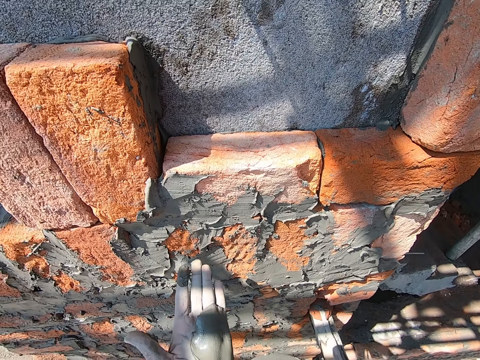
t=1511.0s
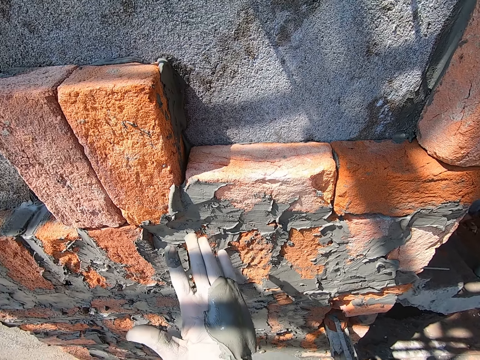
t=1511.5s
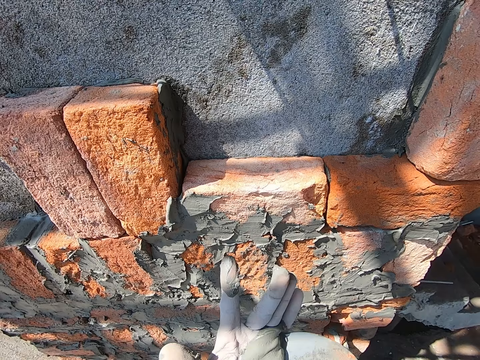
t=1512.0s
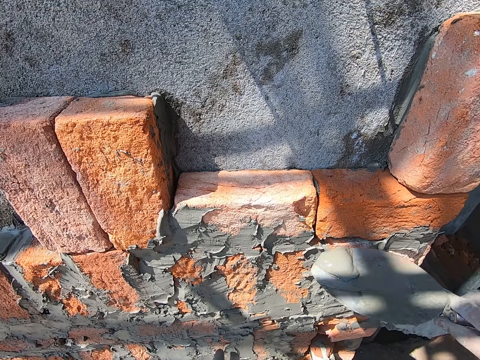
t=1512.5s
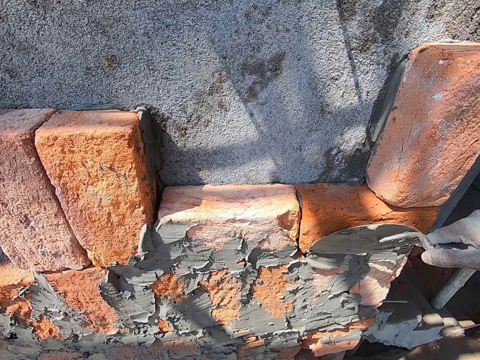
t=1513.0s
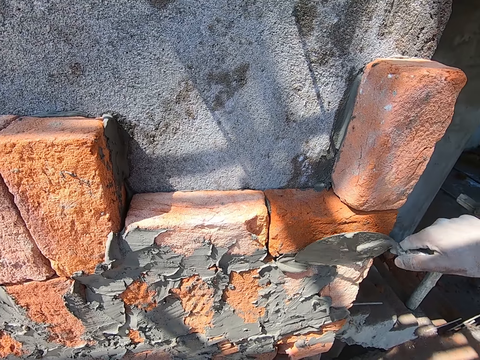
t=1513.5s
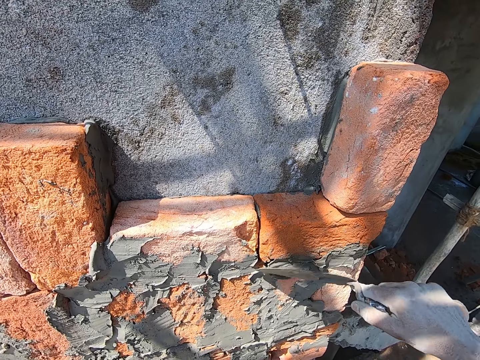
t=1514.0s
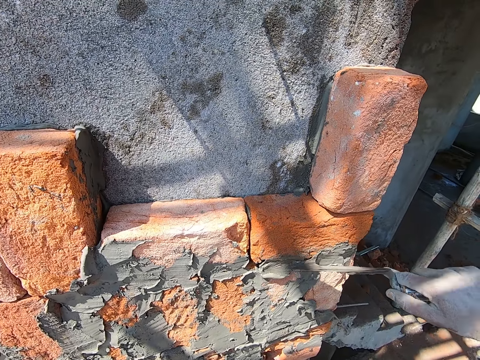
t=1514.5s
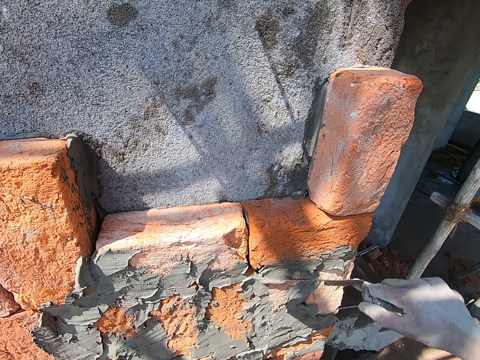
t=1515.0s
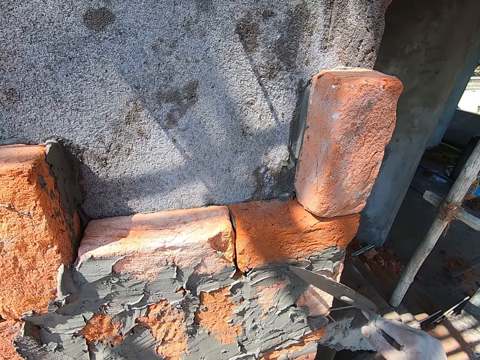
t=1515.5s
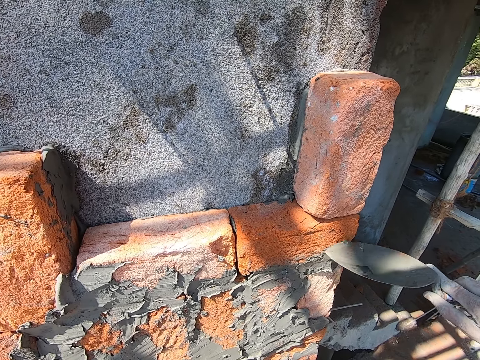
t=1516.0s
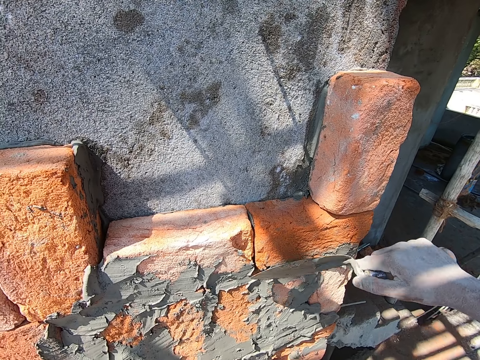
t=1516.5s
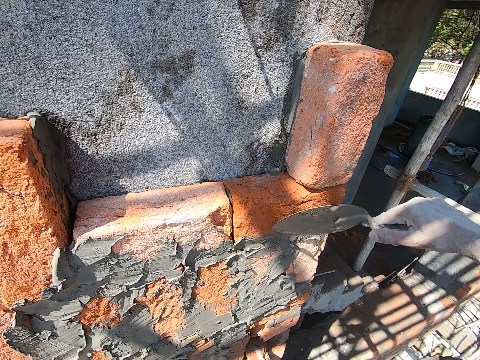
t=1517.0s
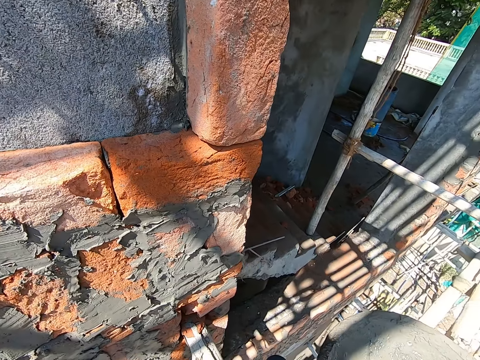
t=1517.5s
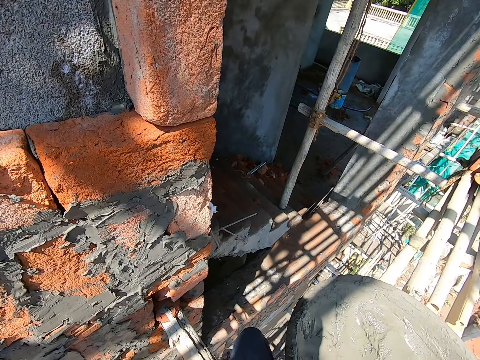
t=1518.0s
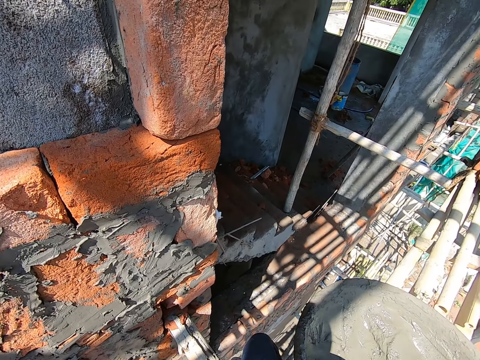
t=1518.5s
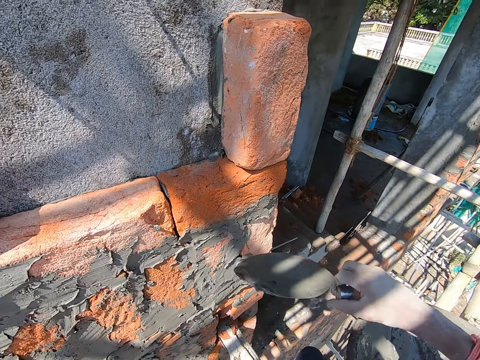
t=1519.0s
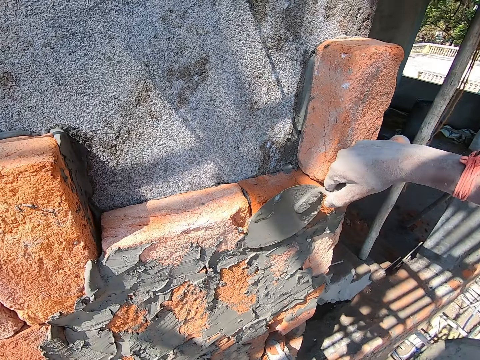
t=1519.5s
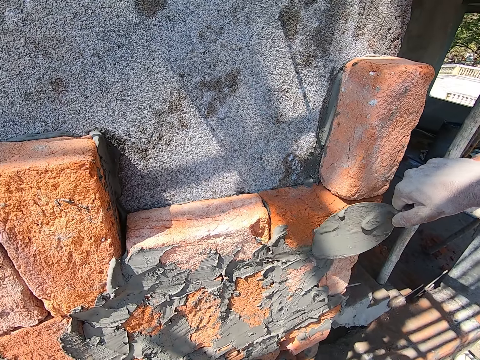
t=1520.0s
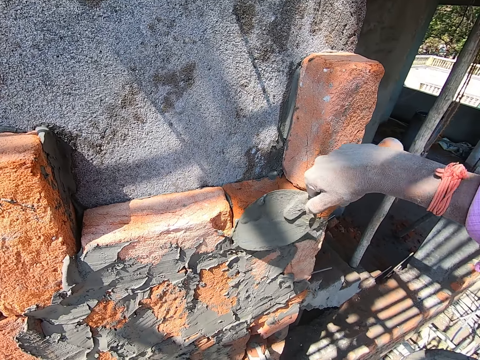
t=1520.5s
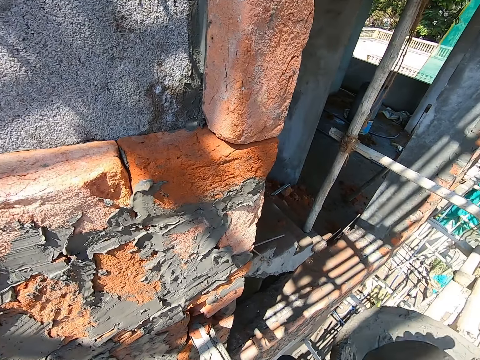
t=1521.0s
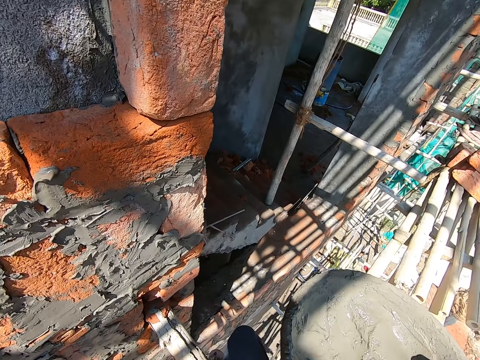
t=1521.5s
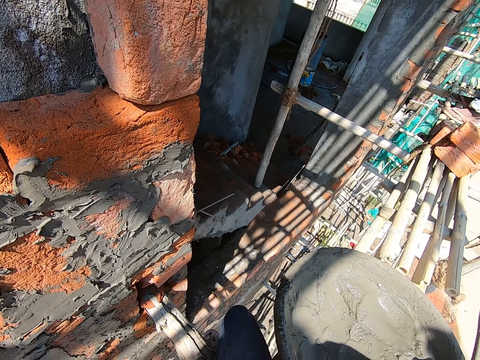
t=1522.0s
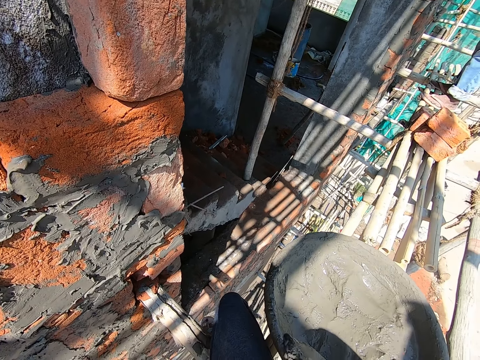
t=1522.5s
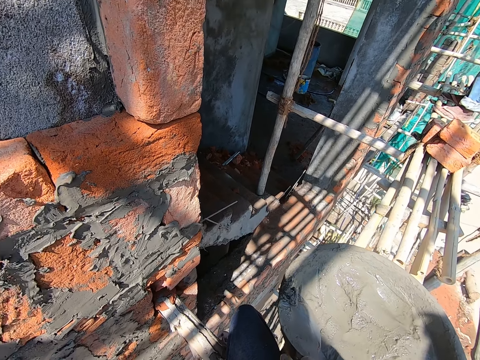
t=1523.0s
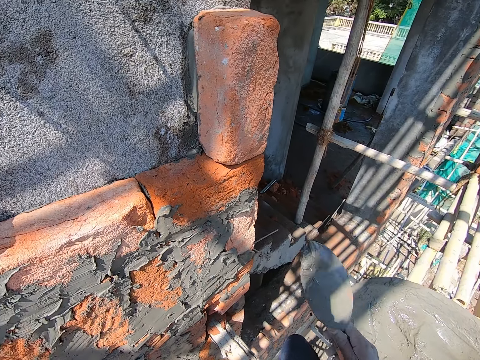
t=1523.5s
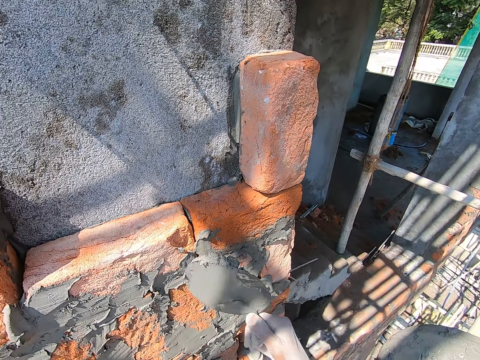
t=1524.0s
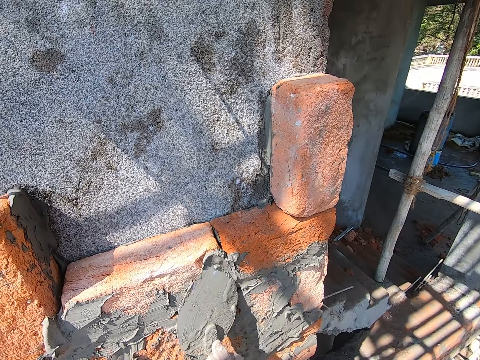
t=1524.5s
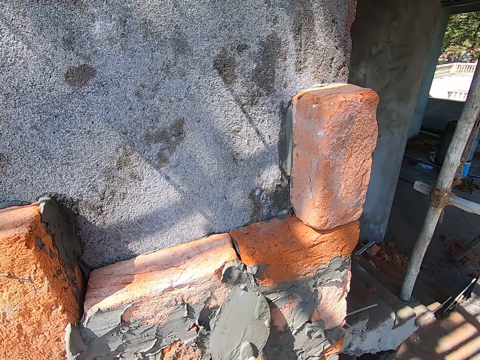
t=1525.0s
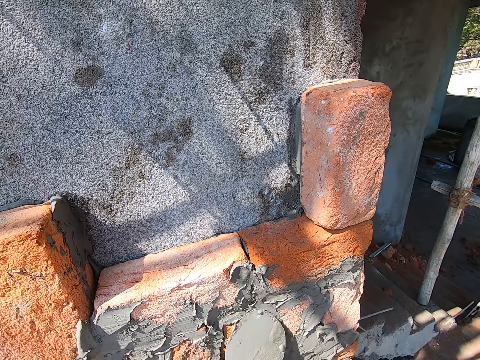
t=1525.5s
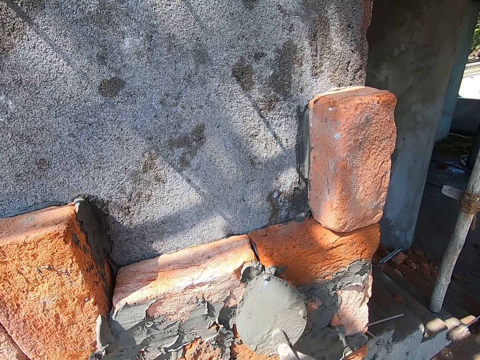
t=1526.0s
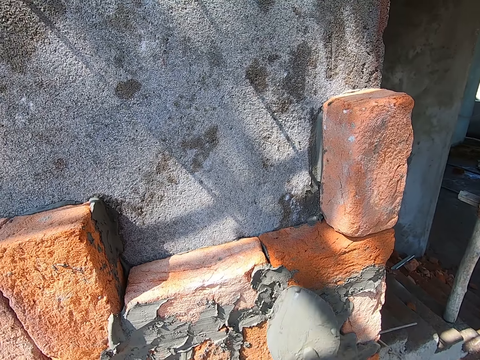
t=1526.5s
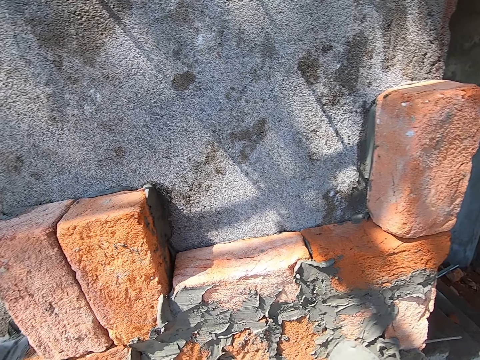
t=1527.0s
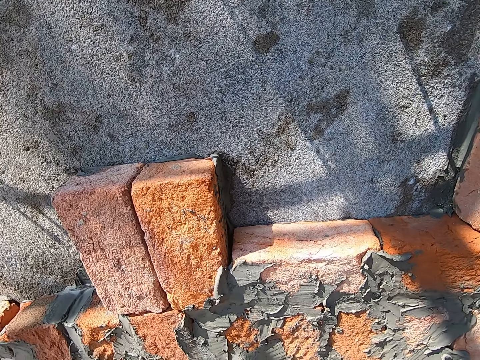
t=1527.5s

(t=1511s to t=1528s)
The camera wearer scoops cement from his left hand with the trowel in his right hand. He pours the cement on the wall with the trowel in his right hand. He scoops the cement from the head pan on some bamboo sticks with the trowel in his right hand. He pours the cement on the wall with the trowel in his right hand. He scoops the cement from the head pan on some bamboo sticks with the trowel in his right hand. He pours the cement on the wall with the trowel in his right hand.

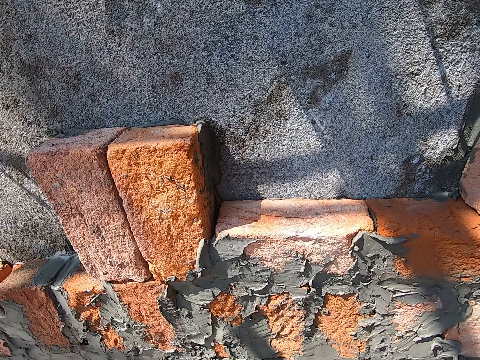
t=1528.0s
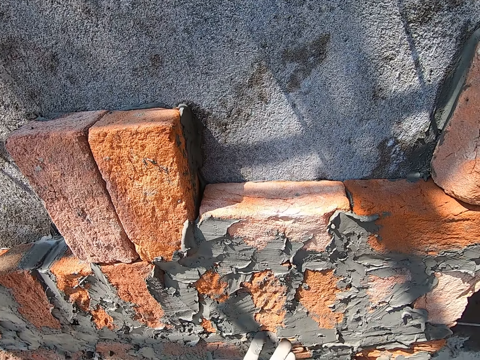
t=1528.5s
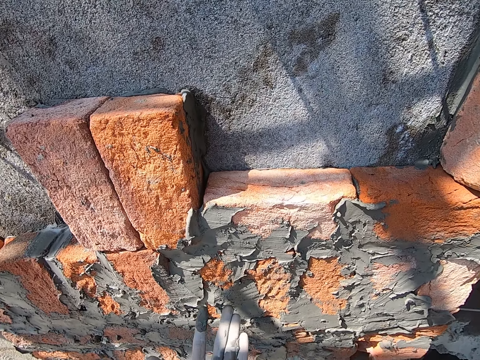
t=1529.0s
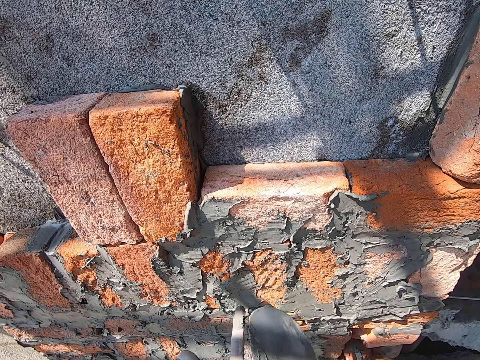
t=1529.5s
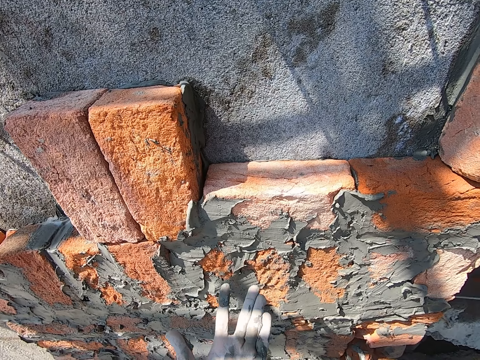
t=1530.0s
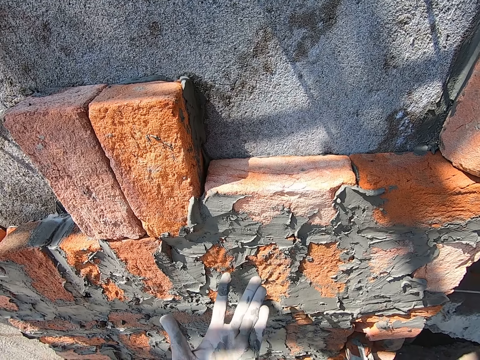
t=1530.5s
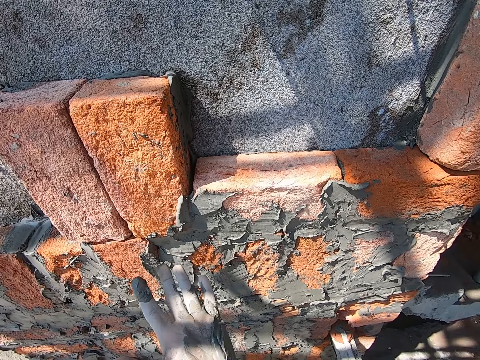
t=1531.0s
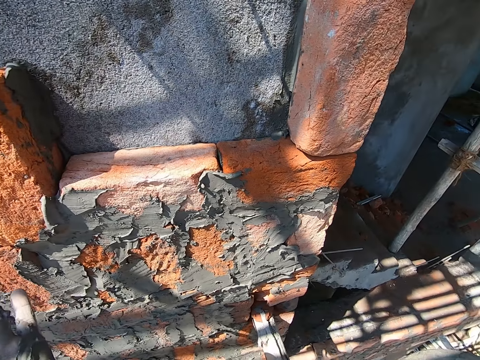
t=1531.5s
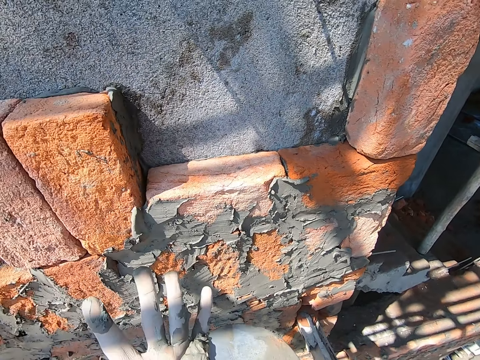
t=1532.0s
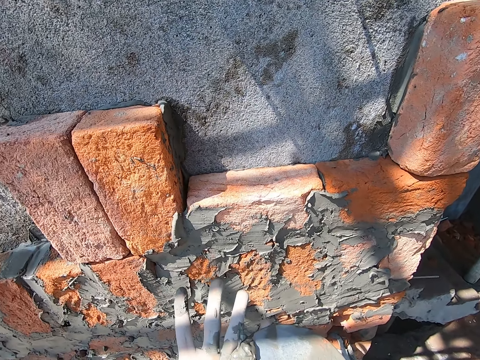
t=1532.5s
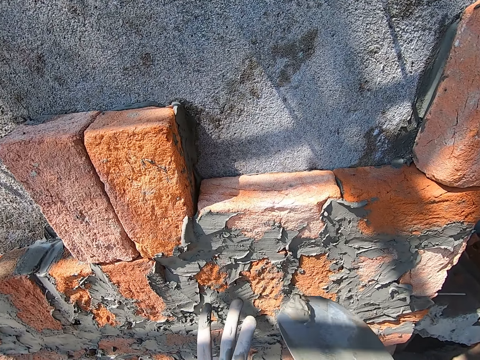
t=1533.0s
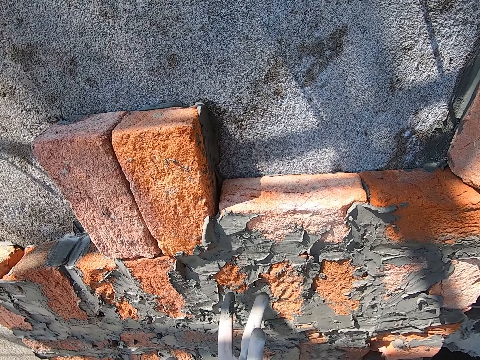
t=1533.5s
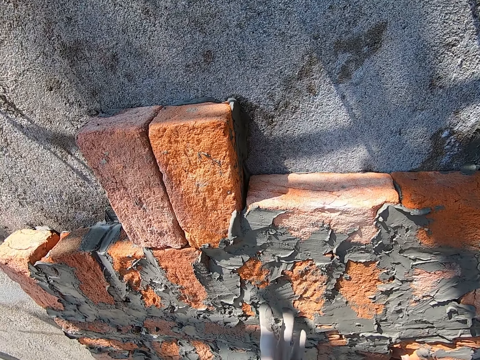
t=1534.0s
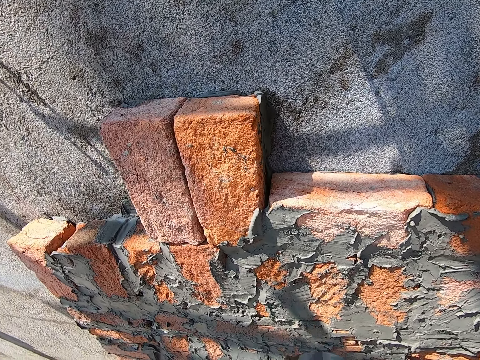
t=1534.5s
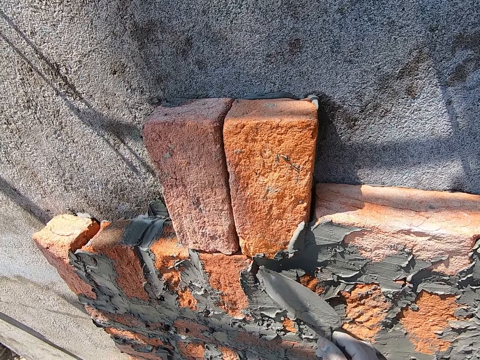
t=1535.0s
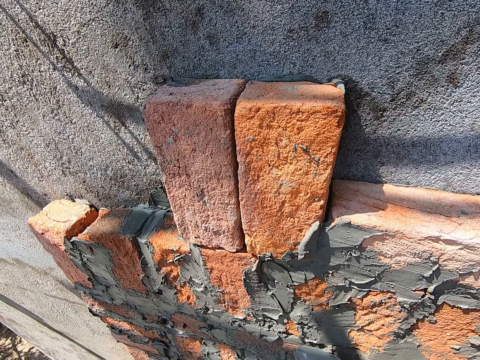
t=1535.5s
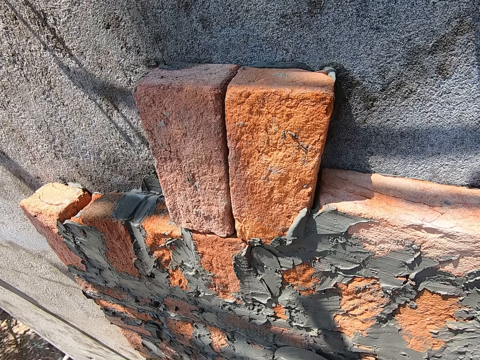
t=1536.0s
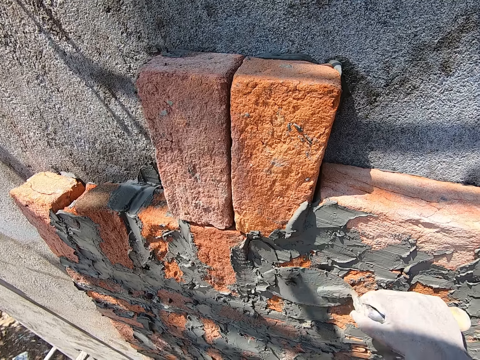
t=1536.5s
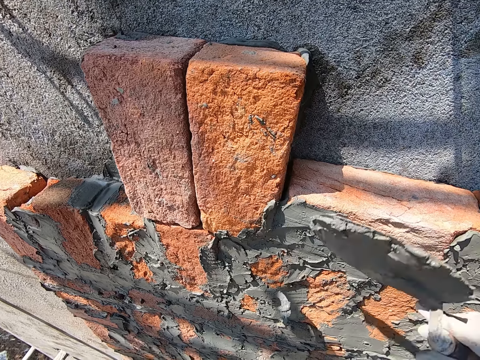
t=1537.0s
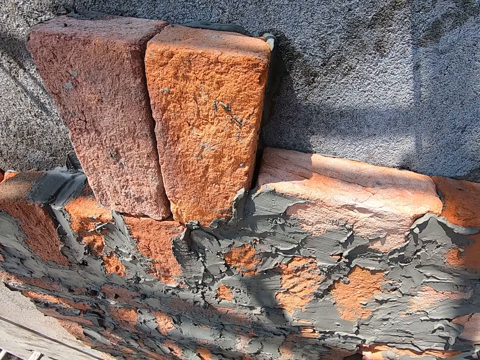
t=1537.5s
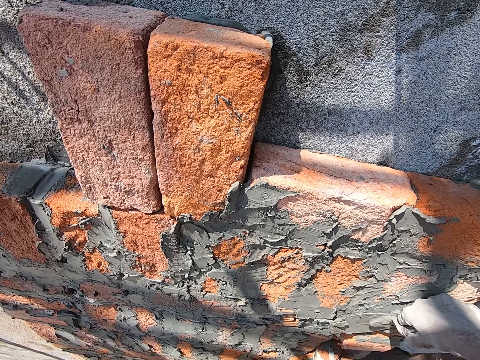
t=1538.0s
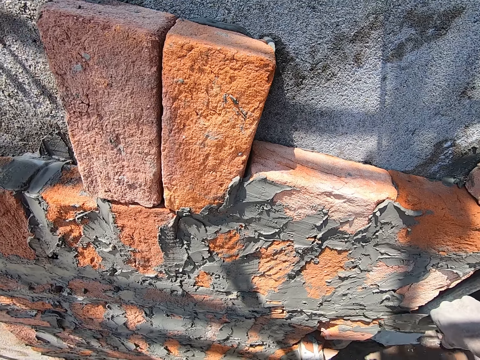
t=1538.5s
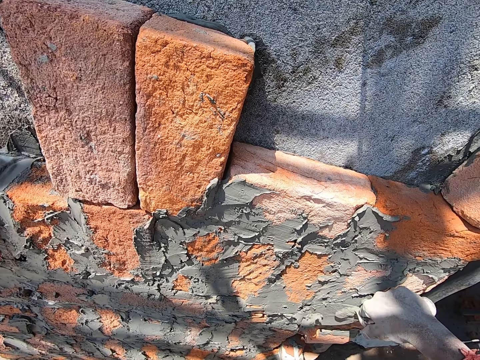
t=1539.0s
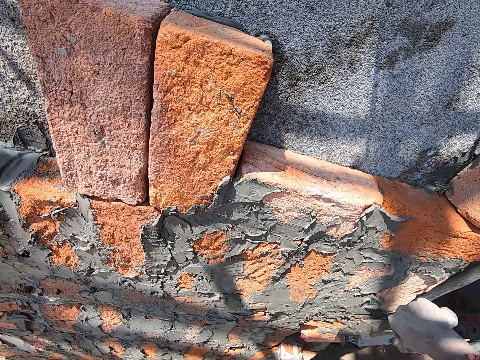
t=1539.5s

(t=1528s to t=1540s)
The camera wearer rubs the trowel with his left hand. He puts the concrete on his hand. He scoops cement from his left hand with the trowel in his right hand. He pours the cement on the wall with the trowel in his right hand.
